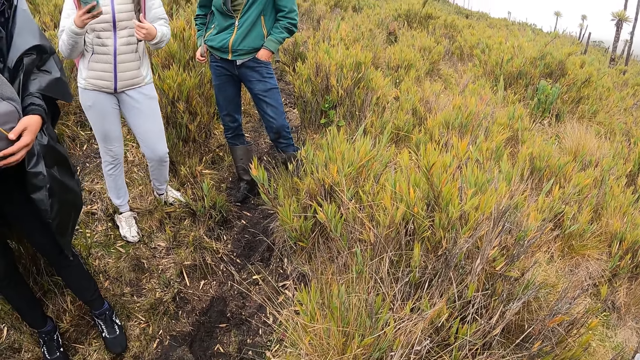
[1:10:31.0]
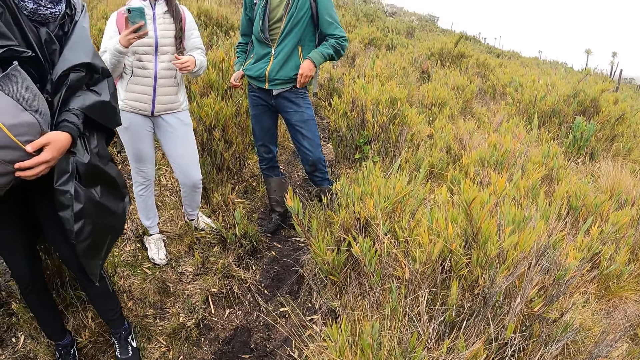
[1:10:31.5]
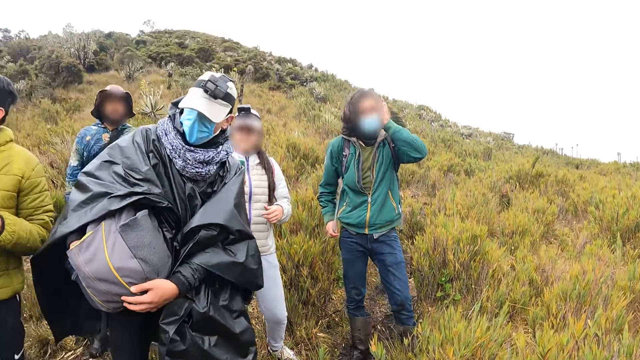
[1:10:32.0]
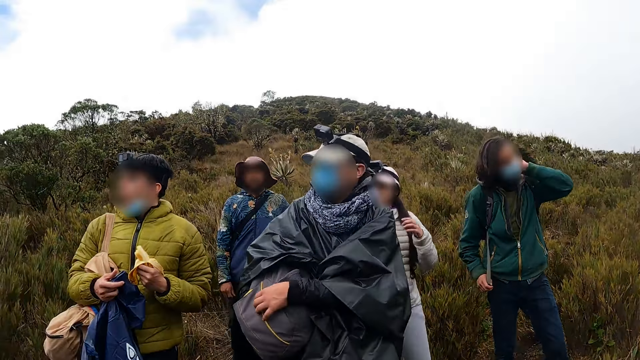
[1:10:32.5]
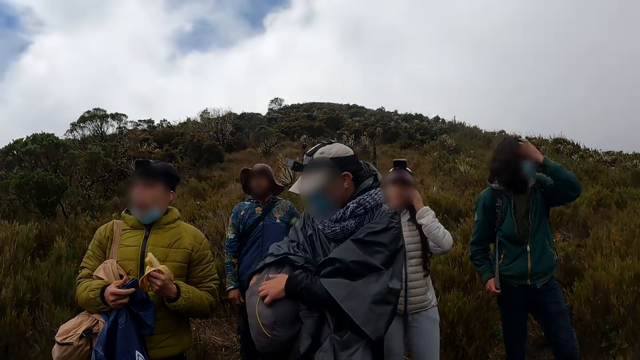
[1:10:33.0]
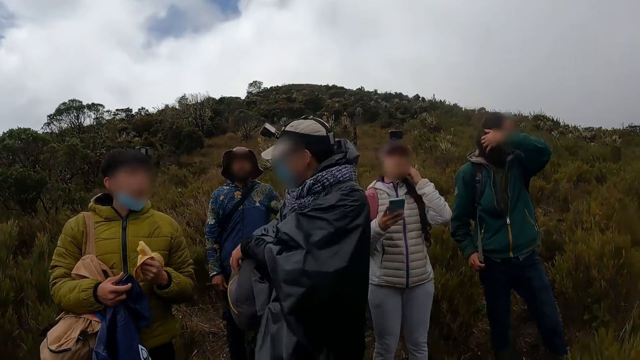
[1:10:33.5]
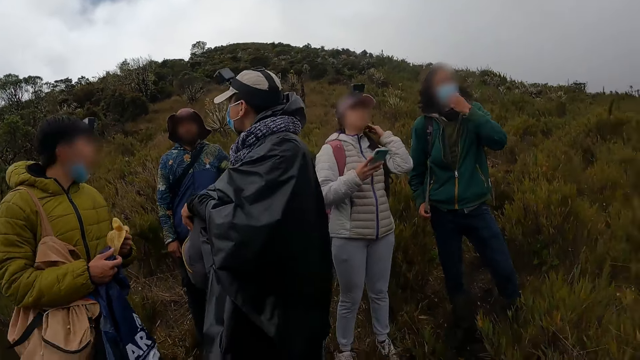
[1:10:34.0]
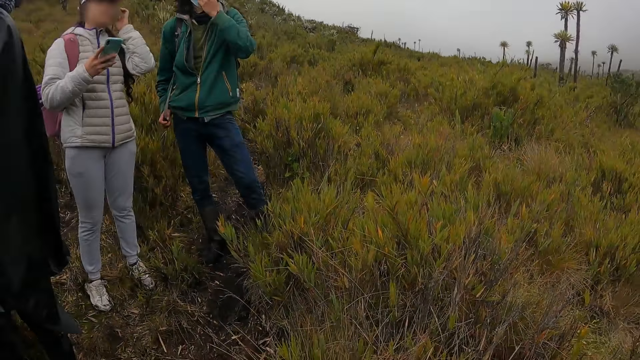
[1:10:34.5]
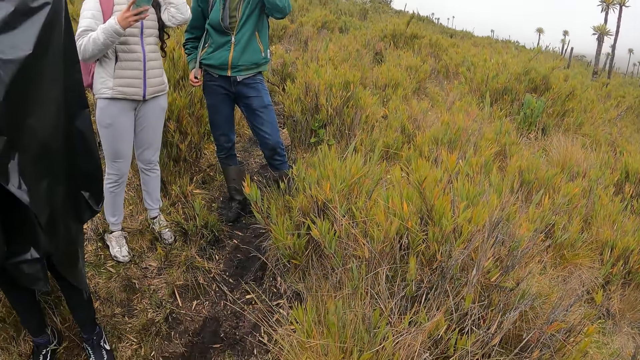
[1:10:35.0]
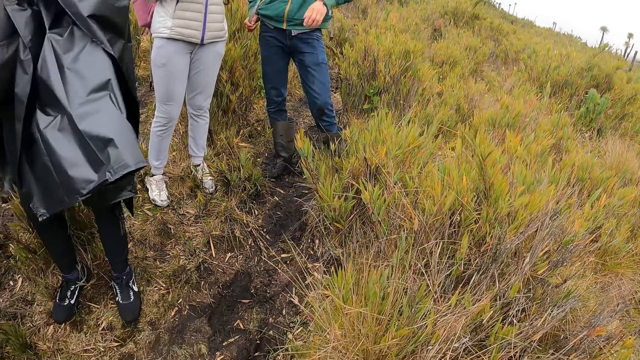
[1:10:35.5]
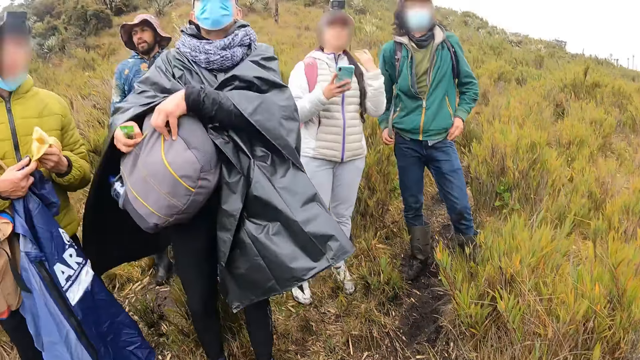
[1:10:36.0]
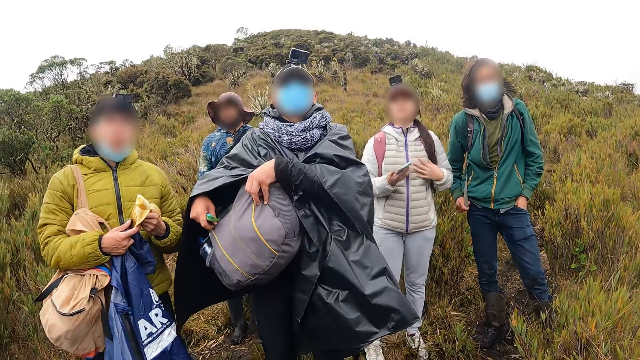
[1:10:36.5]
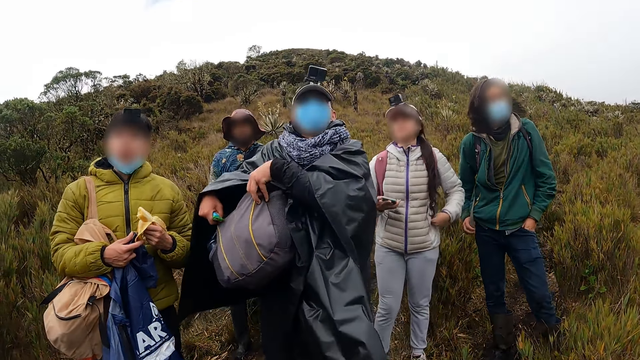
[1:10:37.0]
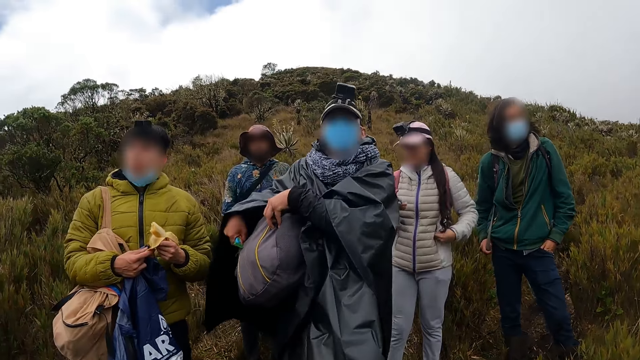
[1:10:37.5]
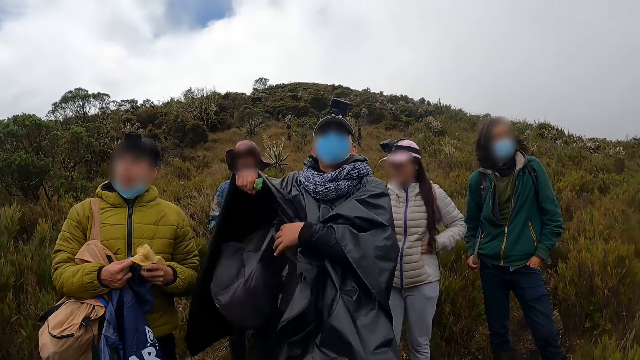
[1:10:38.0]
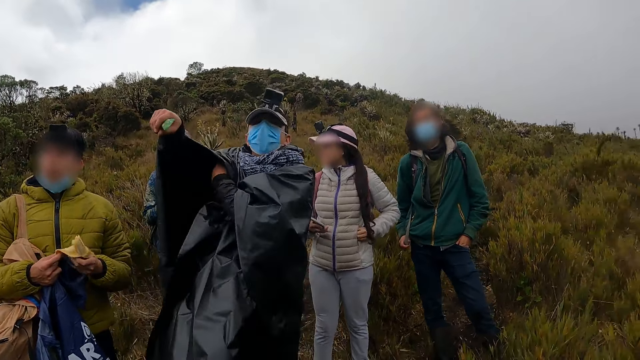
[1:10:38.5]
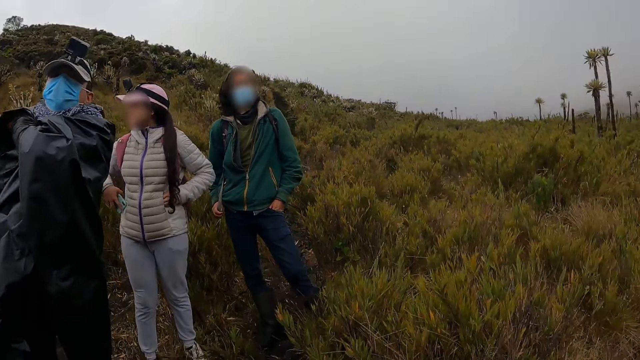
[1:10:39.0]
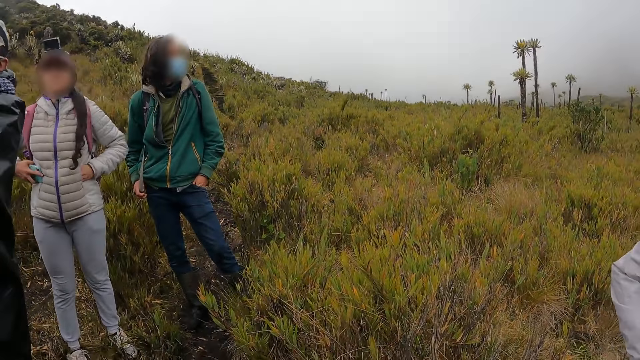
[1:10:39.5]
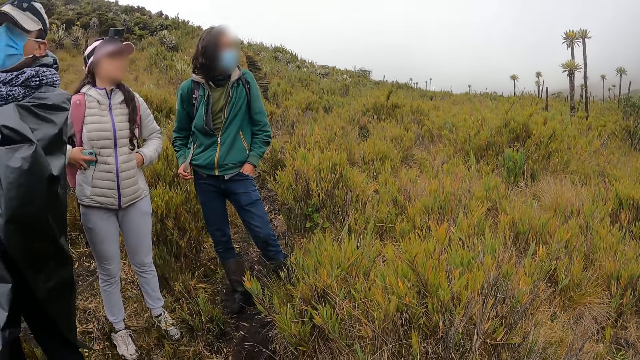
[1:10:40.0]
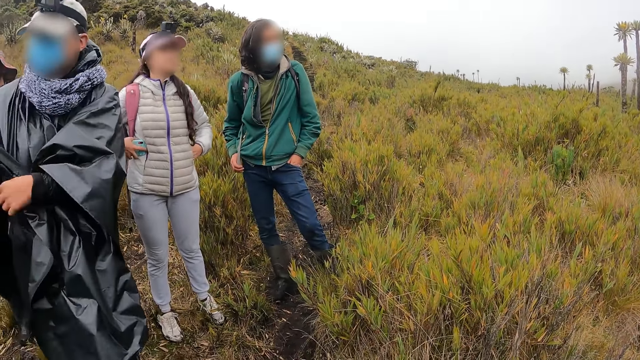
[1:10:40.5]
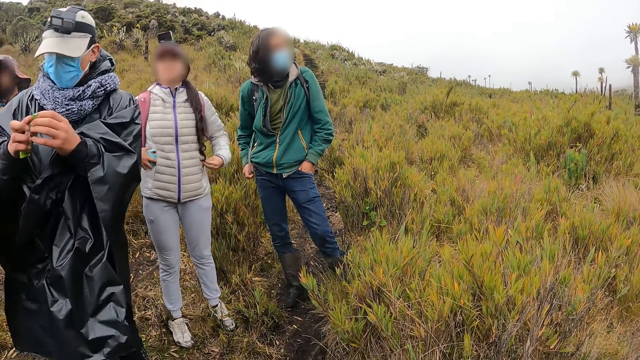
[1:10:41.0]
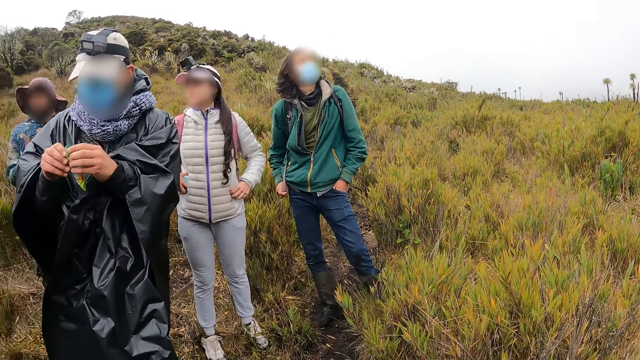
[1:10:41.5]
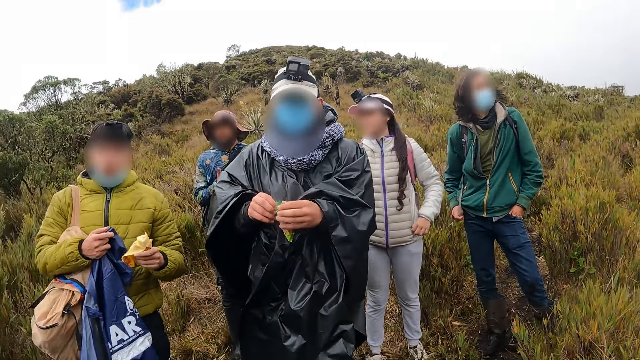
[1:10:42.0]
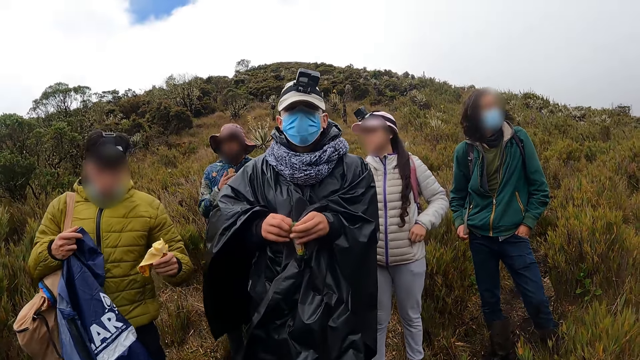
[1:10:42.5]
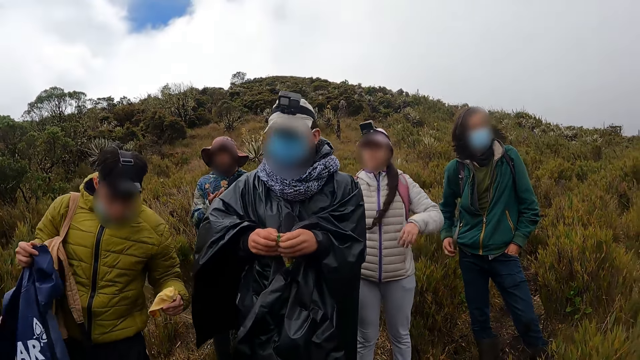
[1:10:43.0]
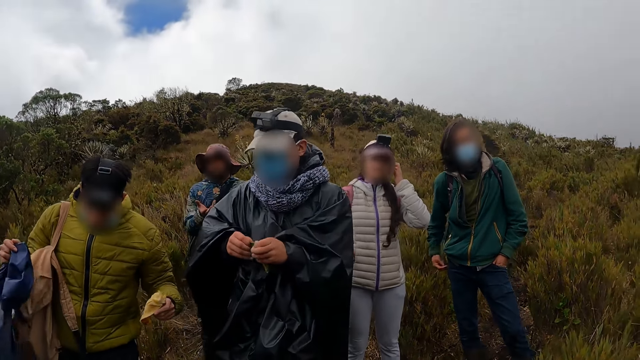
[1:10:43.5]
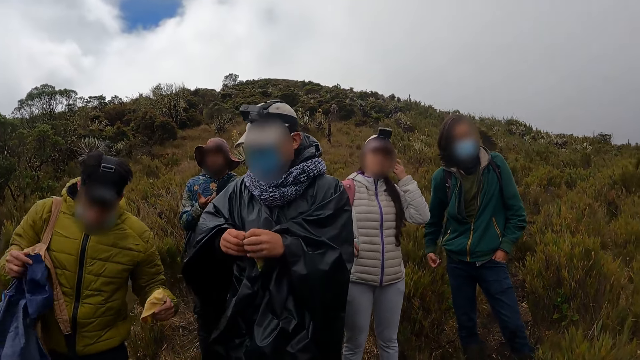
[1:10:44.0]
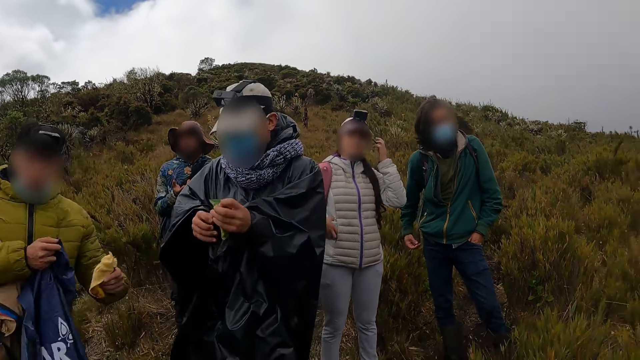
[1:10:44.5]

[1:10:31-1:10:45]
The hiker closes the zip of a bag with his right hand. The hiker opens a nylon of biscuit in his hands with both hands.

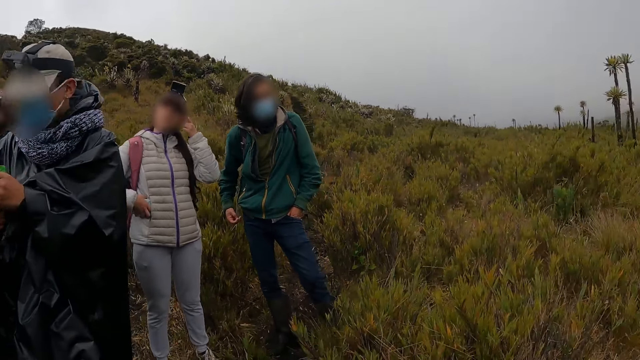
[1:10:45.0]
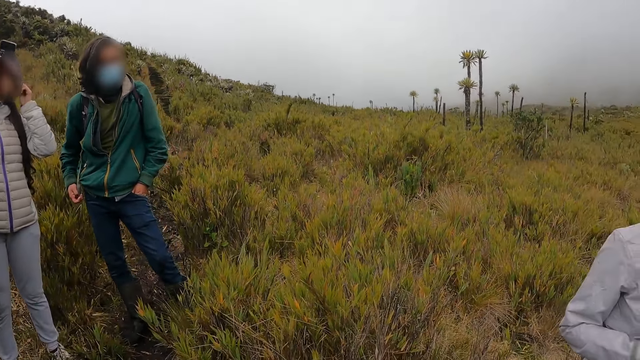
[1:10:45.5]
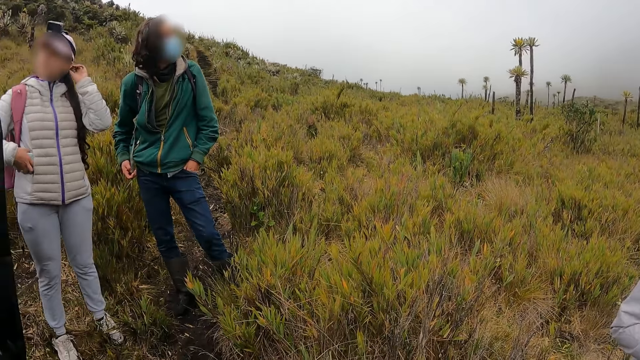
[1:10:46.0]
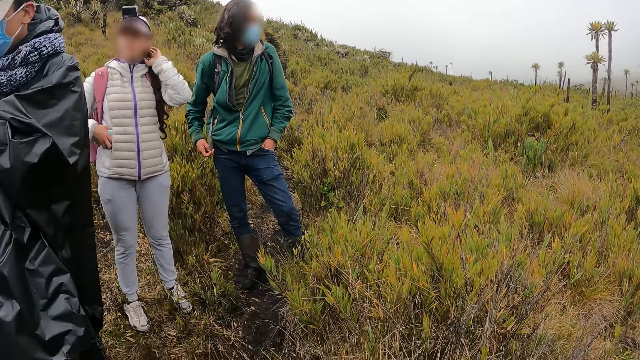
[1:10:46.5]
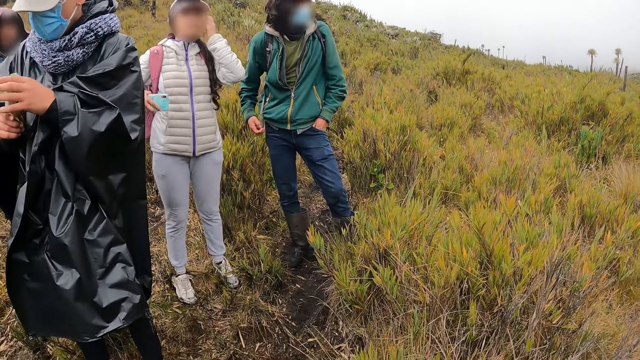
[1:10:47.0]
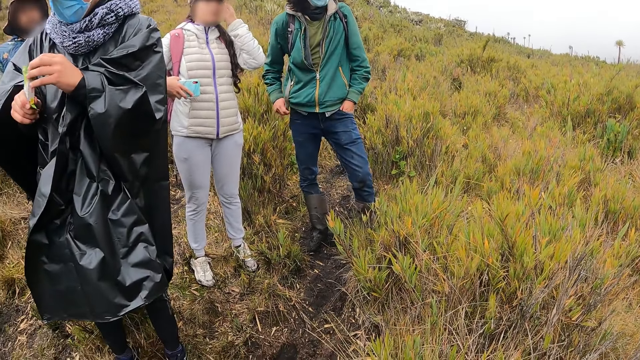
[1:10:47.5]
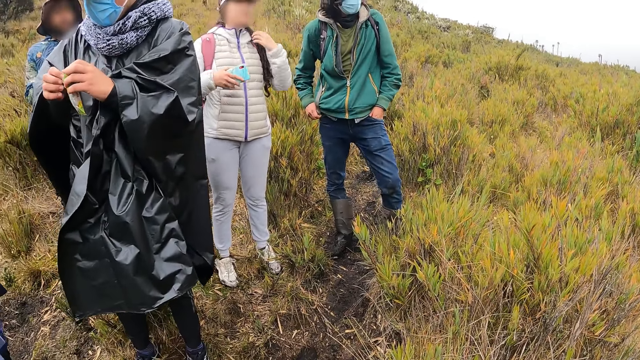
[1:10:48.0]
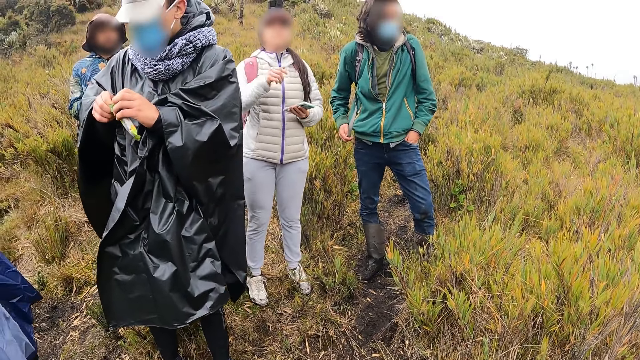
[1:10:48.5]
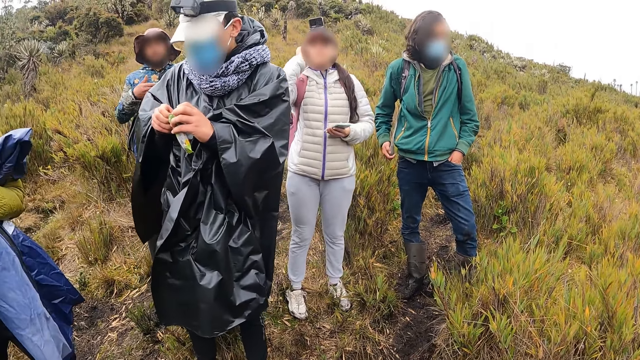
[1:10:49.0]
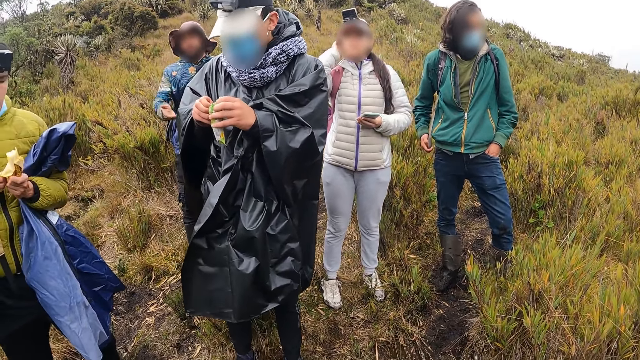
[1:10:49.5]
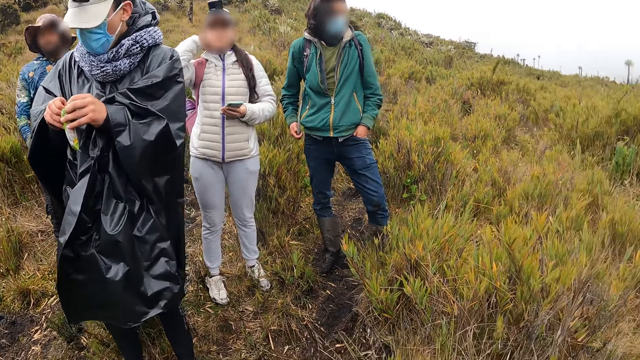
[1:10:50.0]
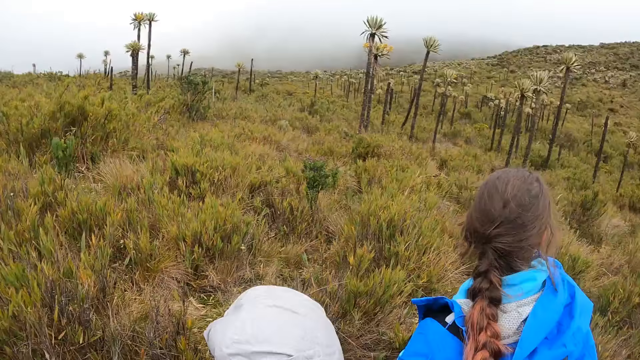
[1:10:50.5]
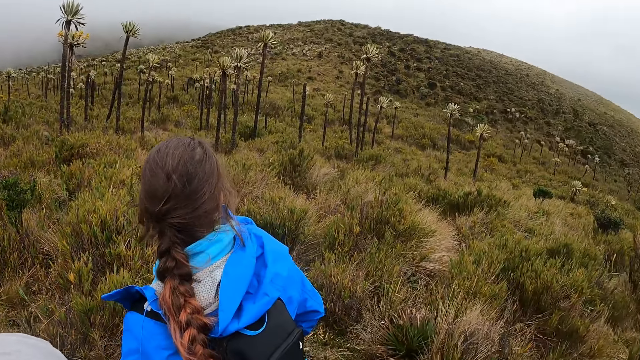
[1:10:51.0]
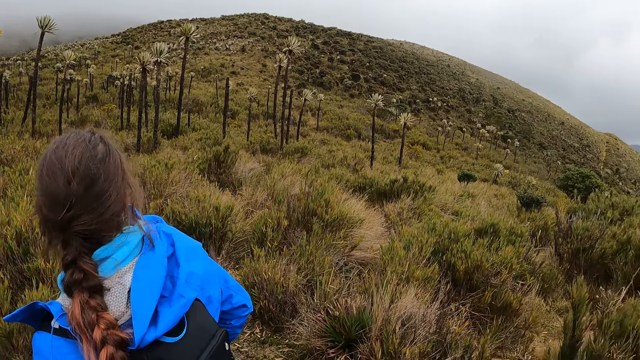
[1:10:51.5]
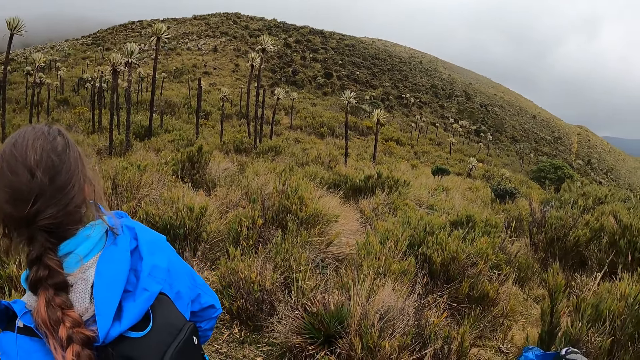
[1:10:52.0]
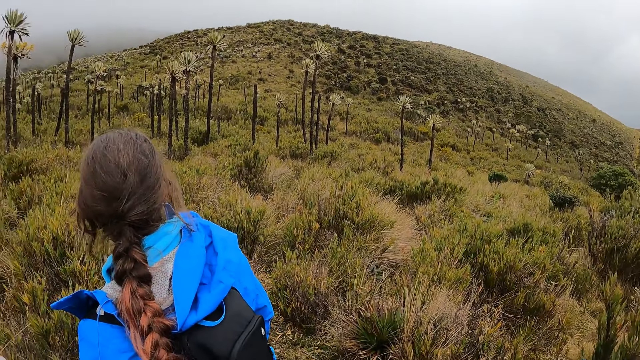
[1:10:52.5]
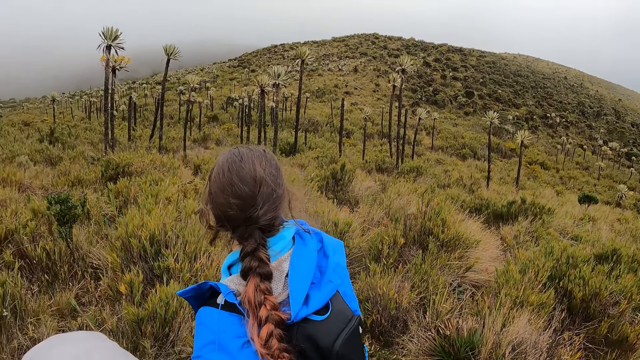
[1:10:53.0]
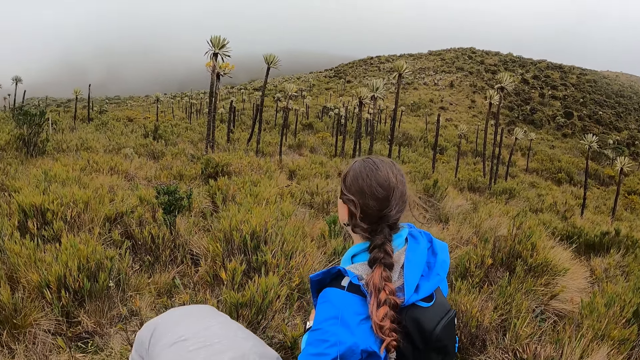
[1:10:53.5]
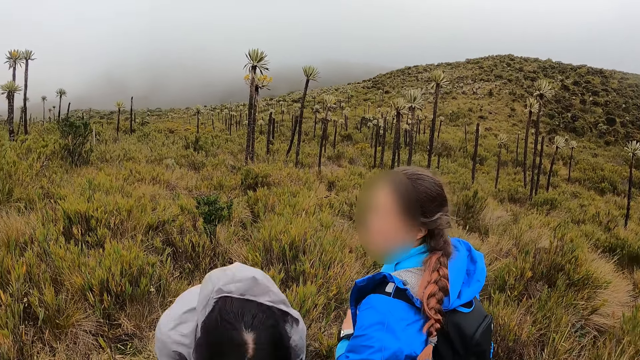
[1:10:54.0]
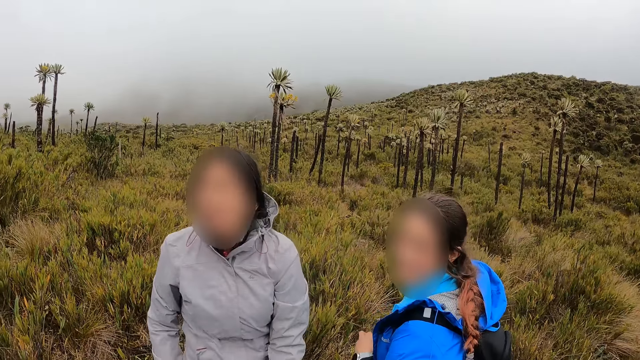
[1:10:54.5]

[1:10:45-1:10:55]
The hiker moves the phone in her right hand to her left hand.
